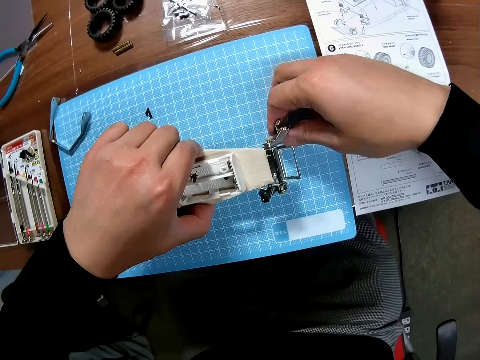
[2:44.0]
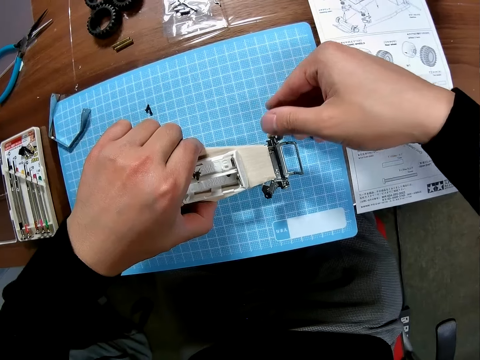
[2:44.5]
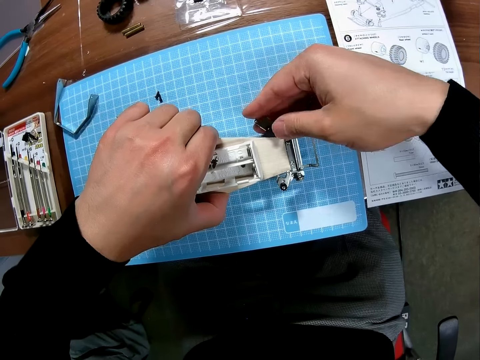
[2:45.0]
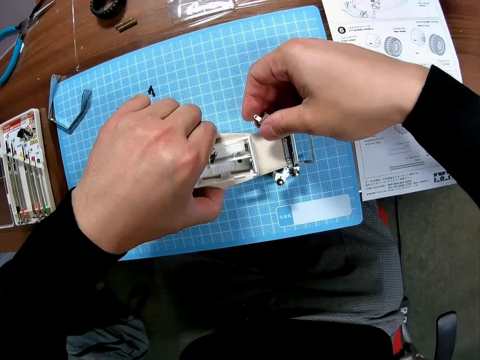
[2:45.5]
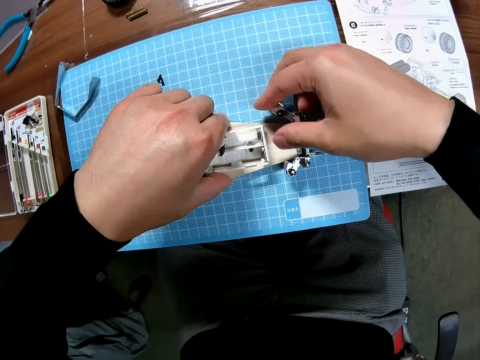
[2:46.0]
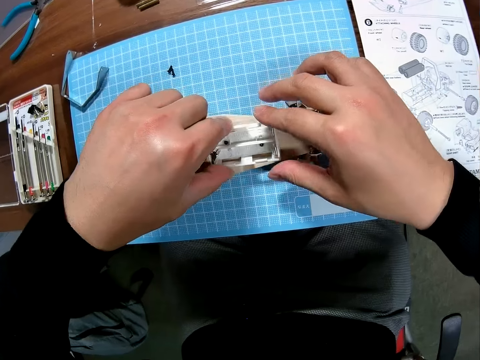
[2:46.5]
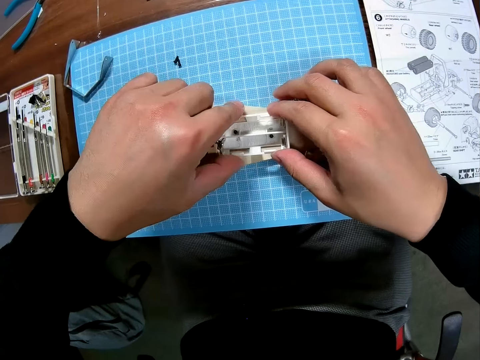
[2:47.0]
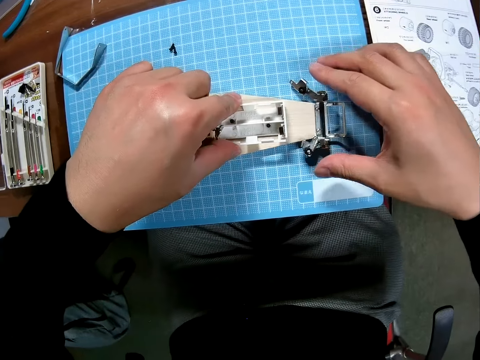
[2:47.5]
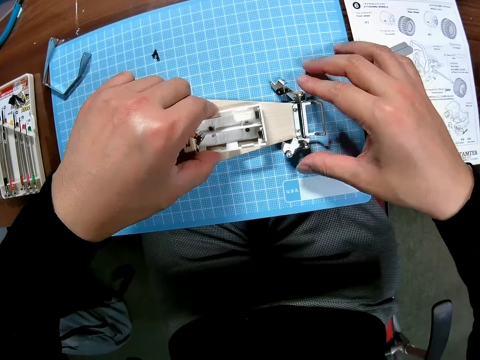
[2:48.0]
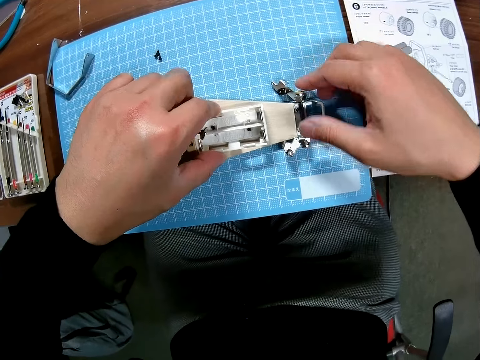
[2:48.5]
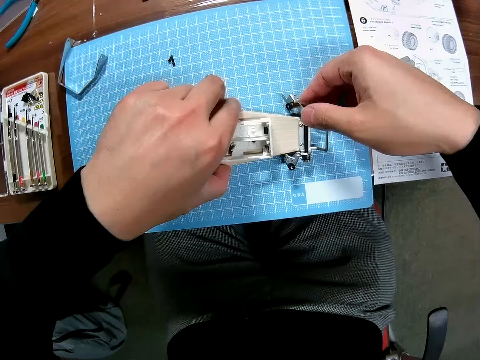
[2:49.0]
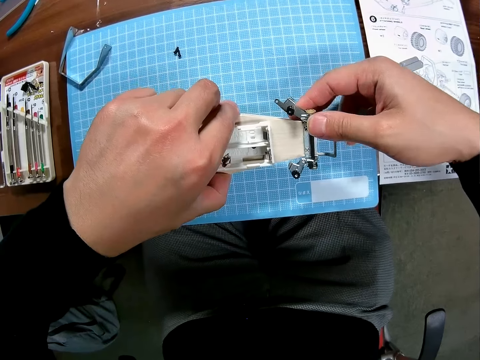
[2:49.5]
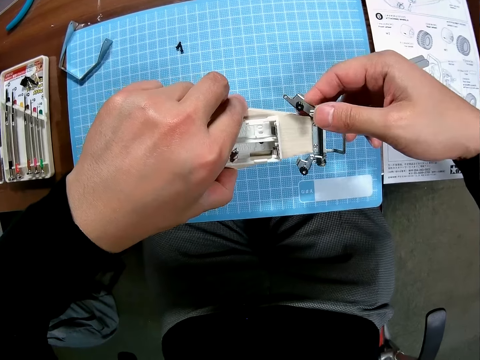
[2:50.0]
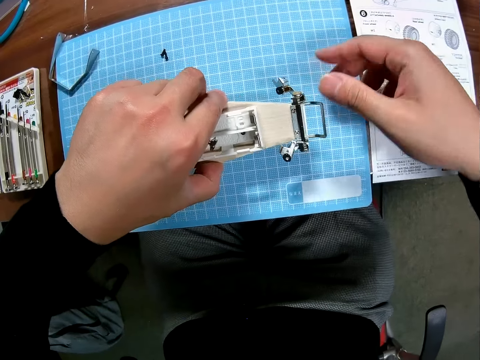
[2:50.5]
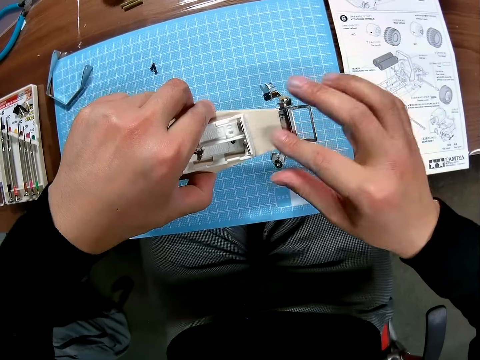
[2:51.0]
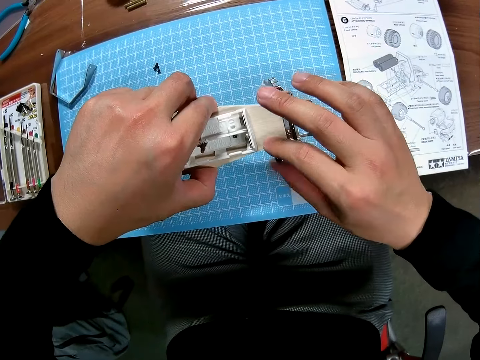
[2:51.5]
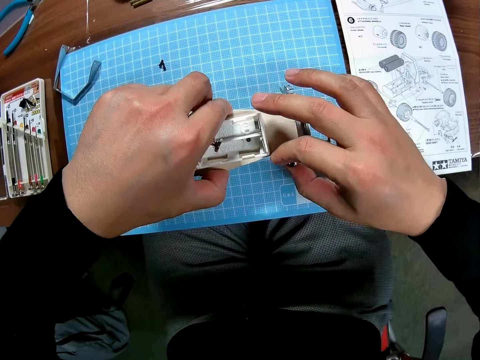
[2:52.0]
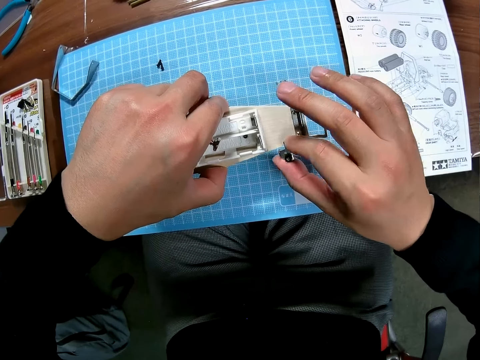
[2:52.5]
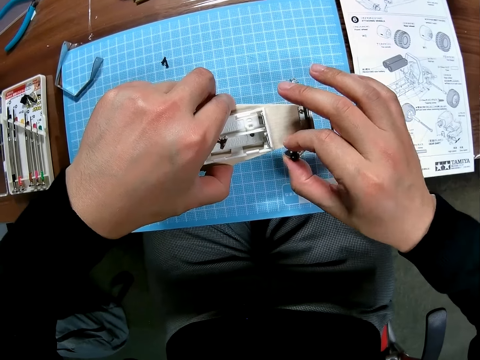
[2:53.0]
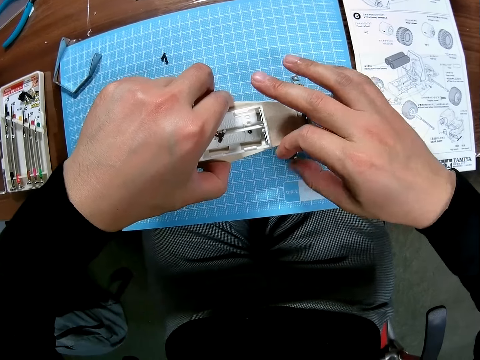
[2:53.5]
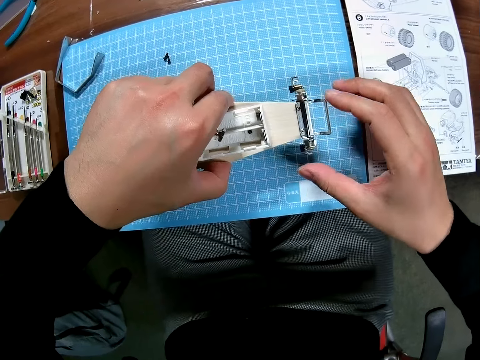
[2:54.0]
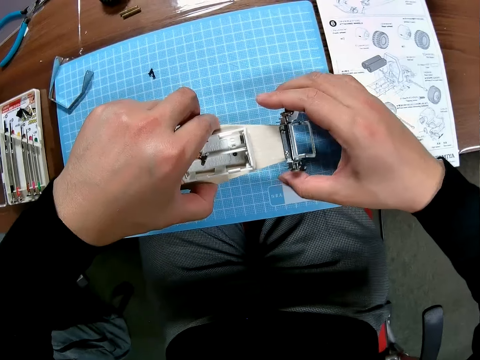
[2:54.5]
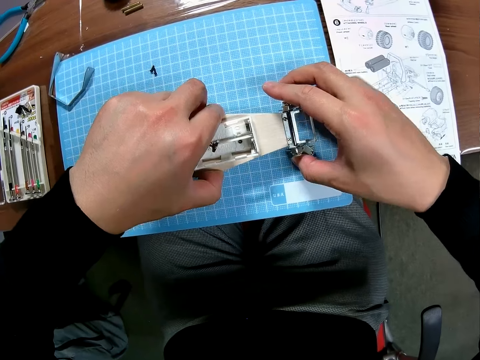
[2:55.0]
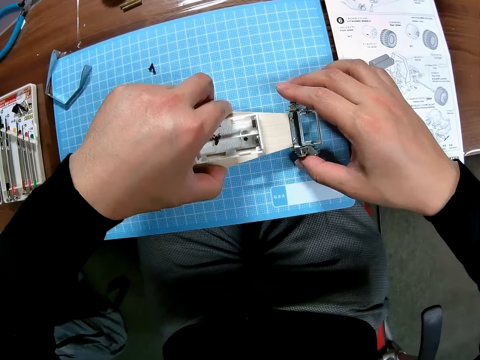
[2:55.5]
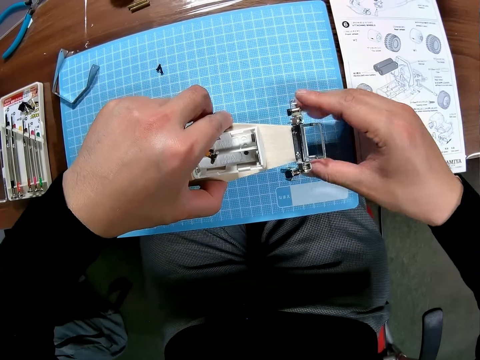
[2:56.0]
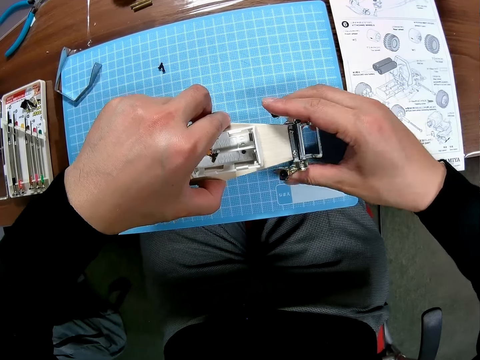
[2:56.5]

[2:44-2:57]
The camera wearer holds toy material with two hands.

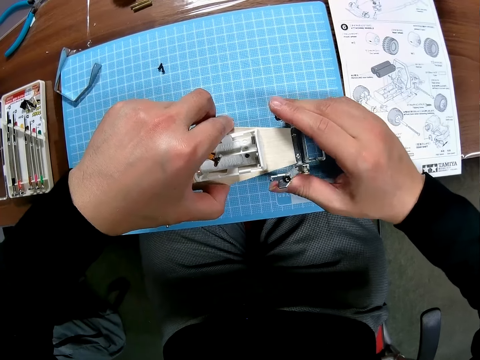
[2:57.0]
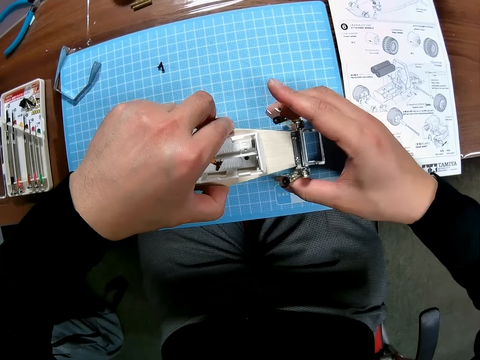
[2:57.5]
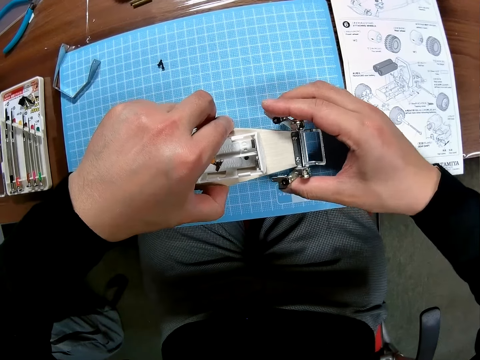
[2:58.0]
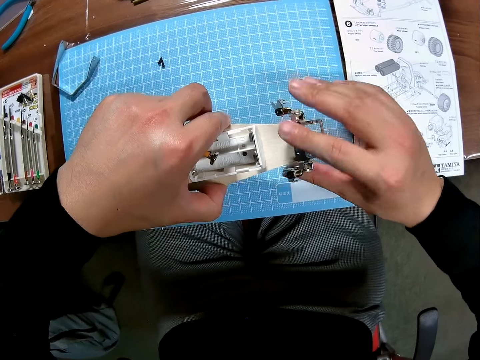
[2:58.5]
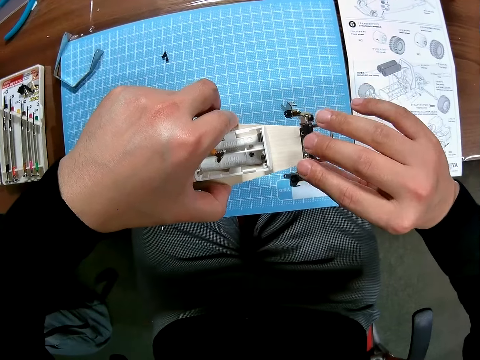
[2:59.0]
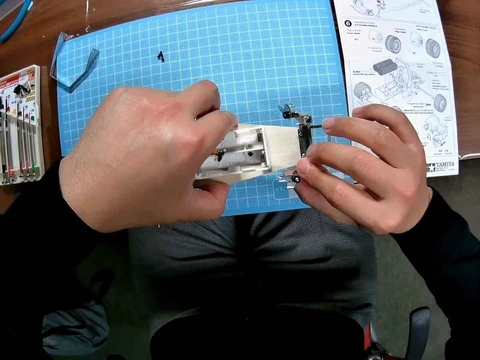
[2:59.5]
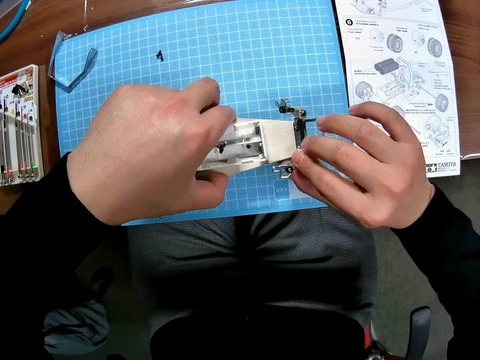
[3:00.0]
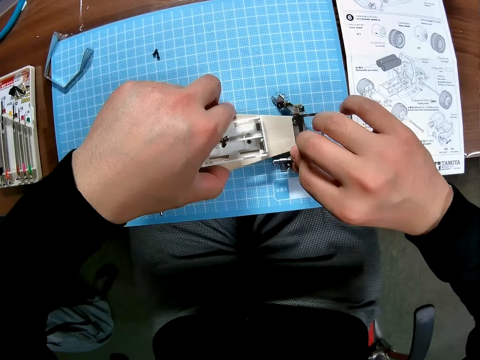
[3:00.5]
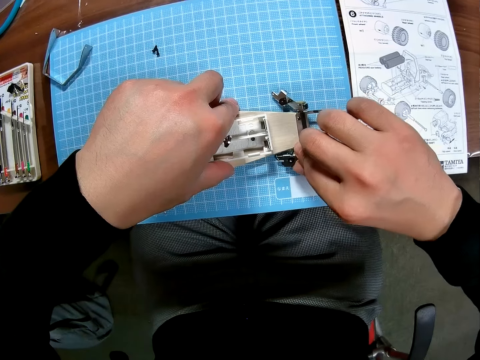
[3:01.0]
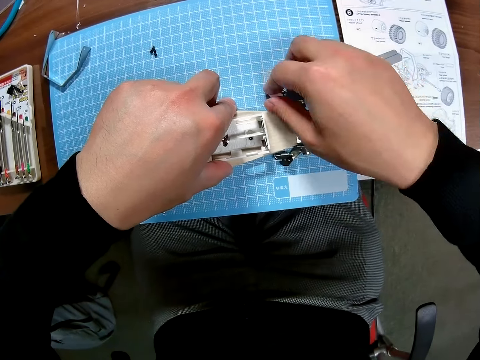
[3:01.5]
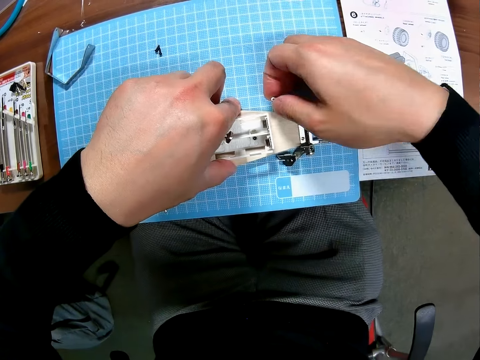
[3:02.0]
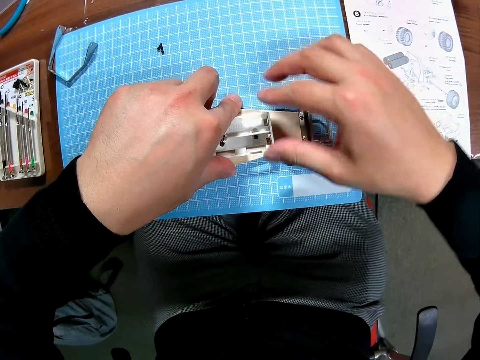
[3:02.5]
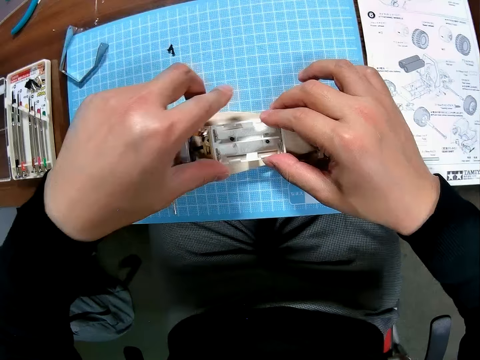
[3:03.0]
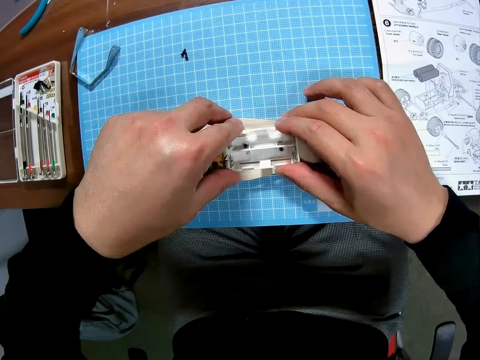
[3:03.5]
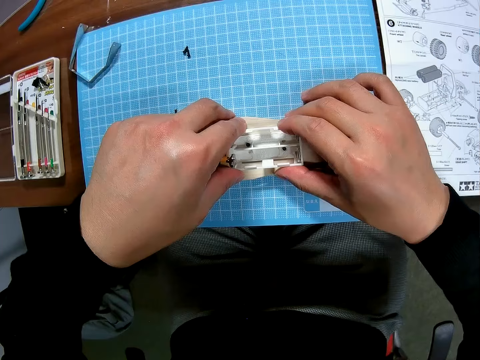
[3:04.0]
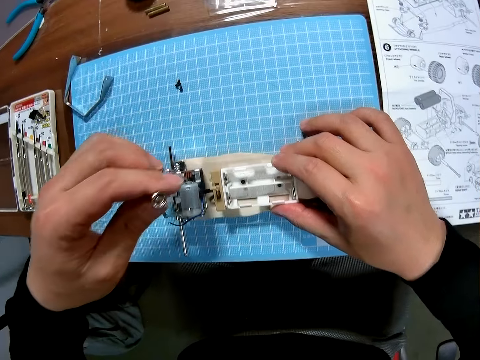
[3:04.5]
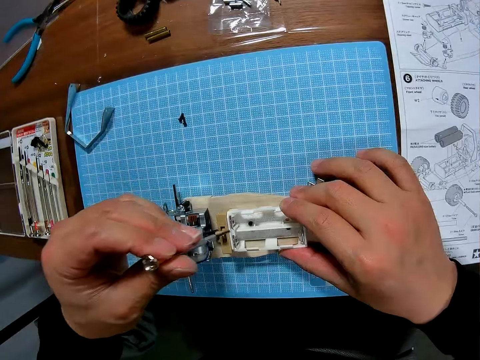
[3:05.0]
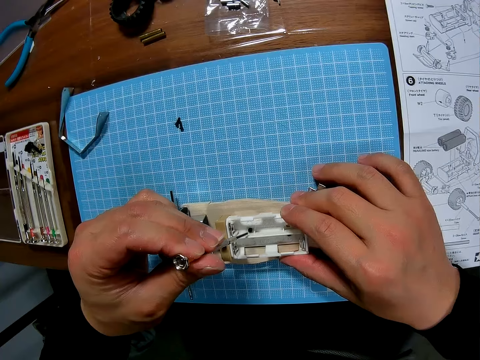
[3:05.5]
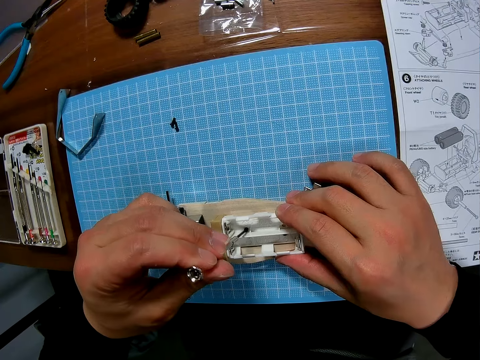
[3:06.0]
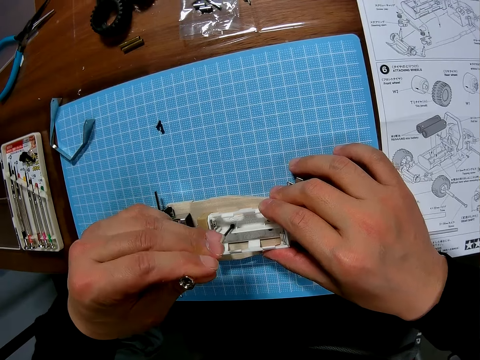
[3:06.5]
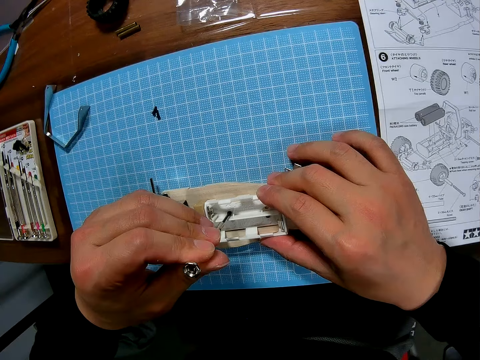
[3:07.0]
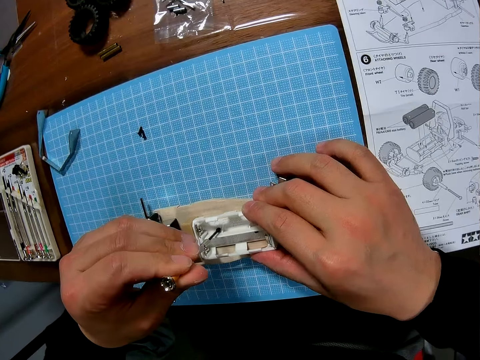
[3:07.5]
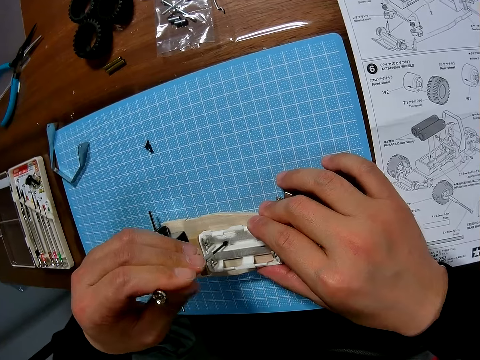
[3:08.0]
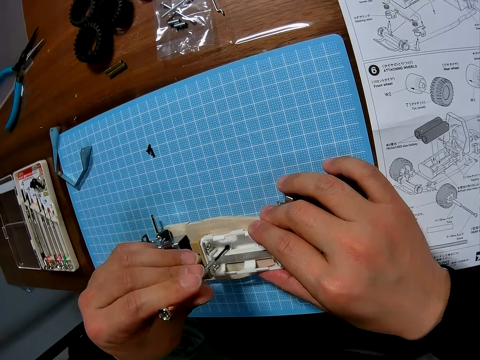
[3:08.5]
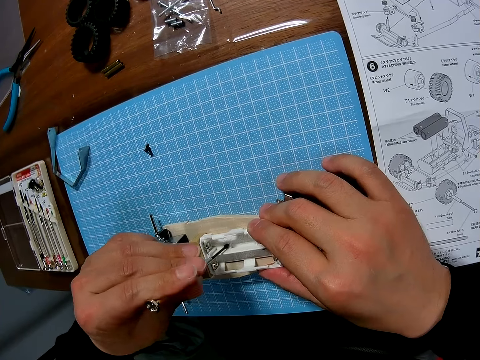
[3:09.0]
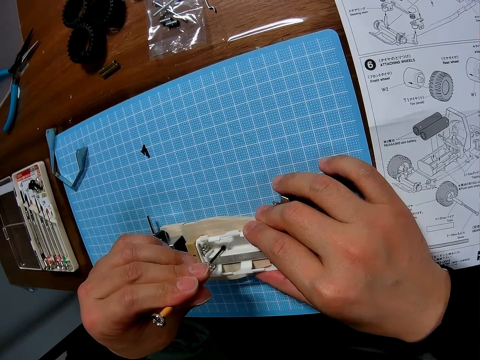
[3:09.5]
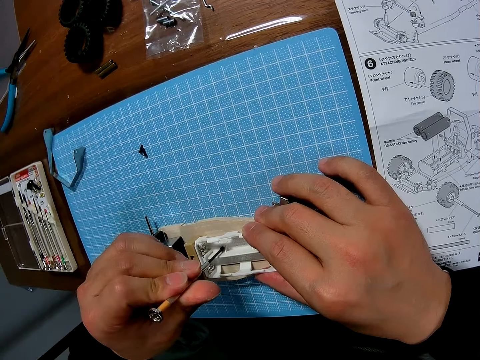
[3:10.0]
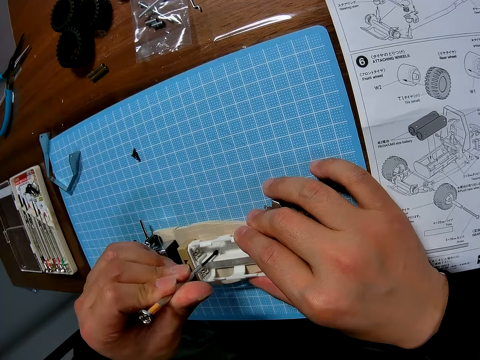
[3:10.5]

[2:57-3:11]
The camera wearer tightens the bolts on the toy with the screwdriver.
